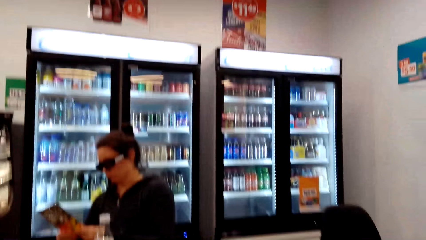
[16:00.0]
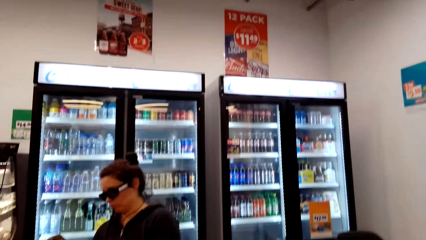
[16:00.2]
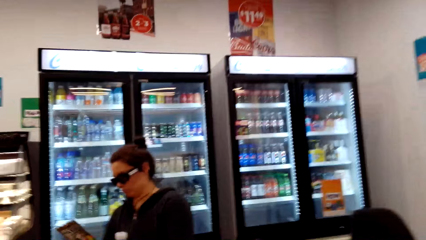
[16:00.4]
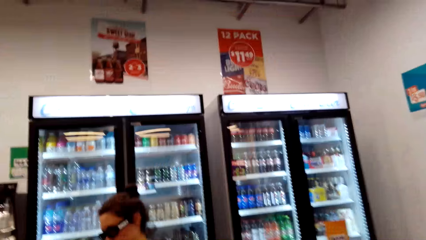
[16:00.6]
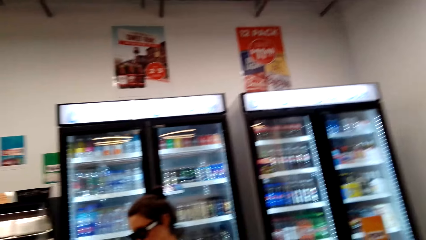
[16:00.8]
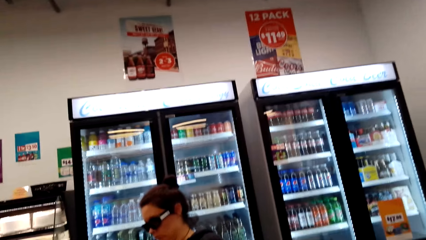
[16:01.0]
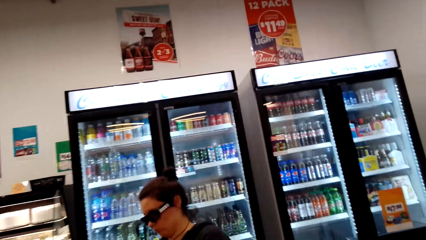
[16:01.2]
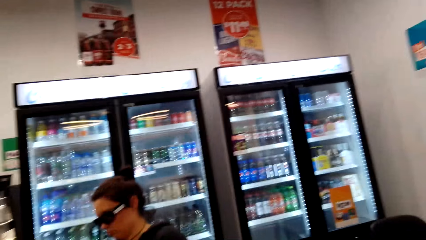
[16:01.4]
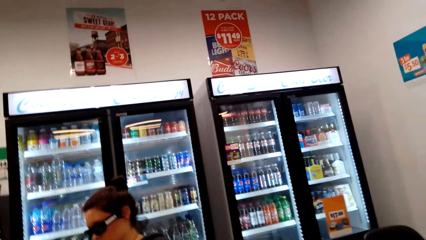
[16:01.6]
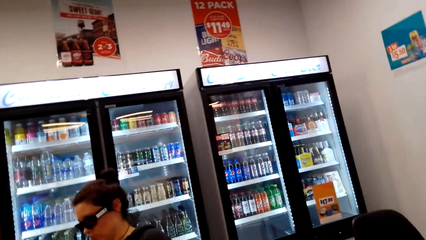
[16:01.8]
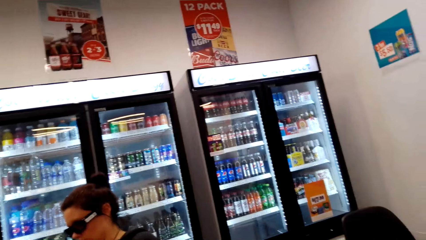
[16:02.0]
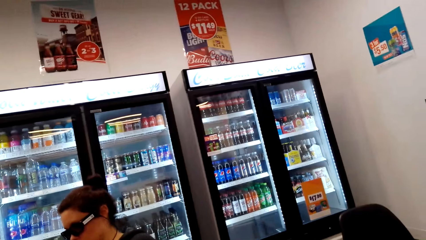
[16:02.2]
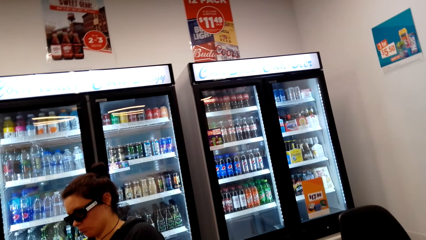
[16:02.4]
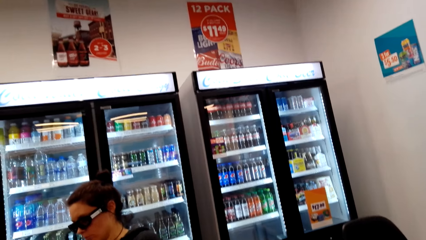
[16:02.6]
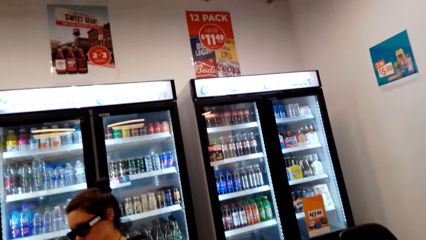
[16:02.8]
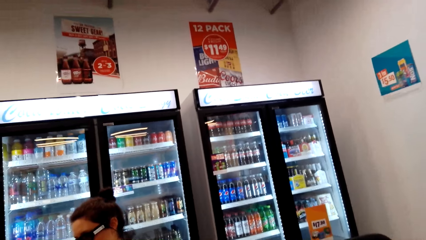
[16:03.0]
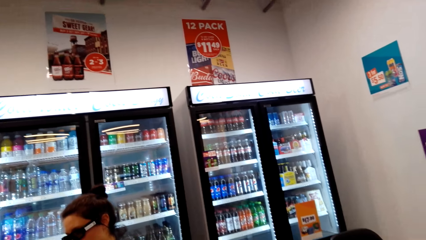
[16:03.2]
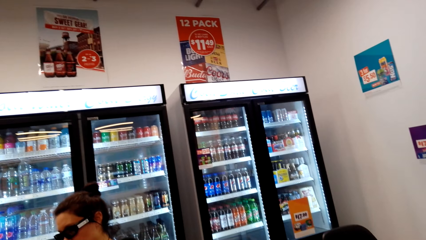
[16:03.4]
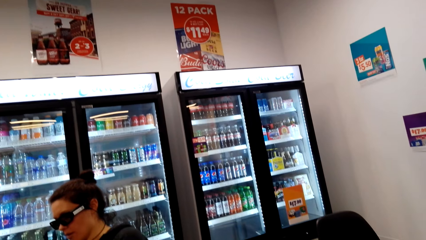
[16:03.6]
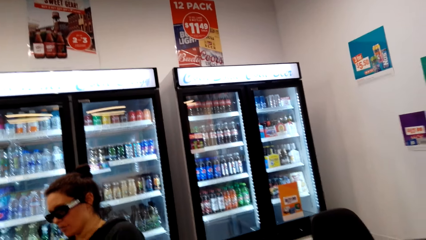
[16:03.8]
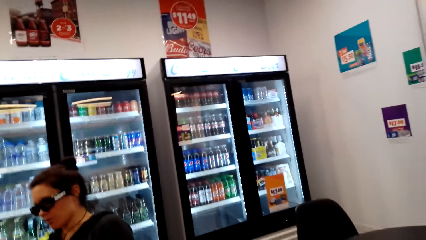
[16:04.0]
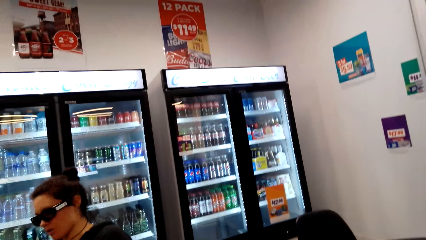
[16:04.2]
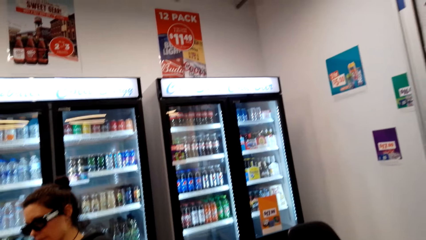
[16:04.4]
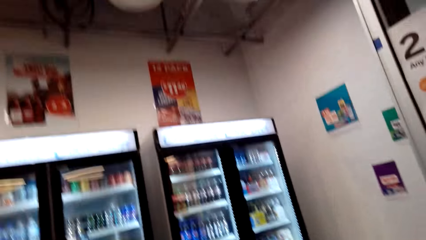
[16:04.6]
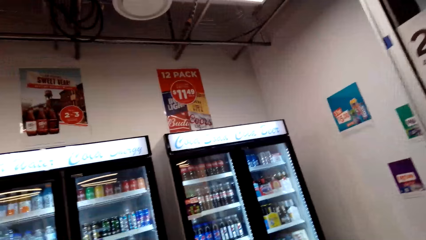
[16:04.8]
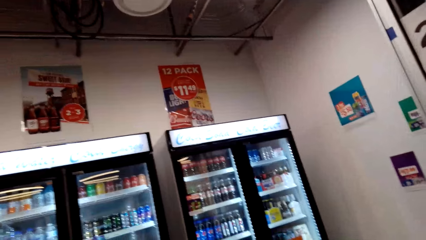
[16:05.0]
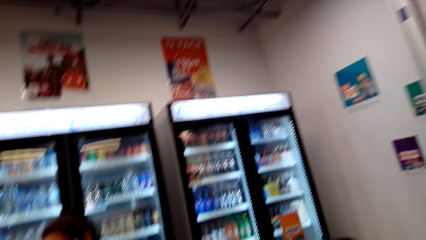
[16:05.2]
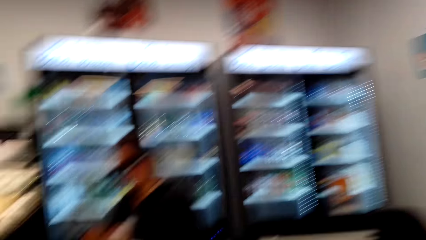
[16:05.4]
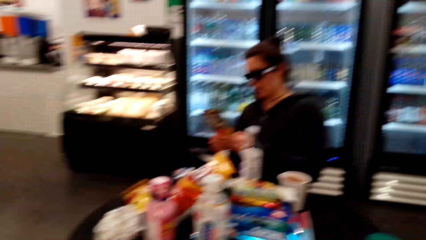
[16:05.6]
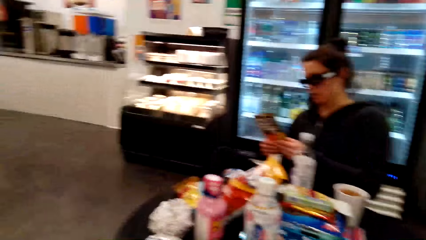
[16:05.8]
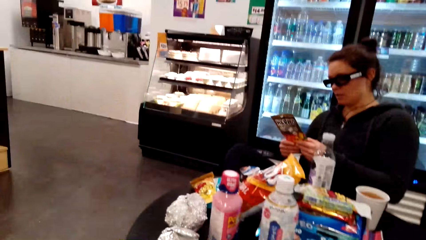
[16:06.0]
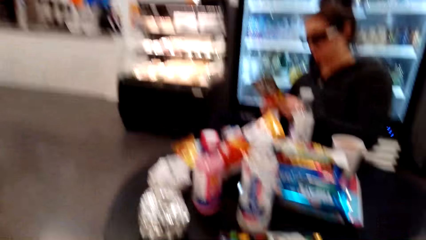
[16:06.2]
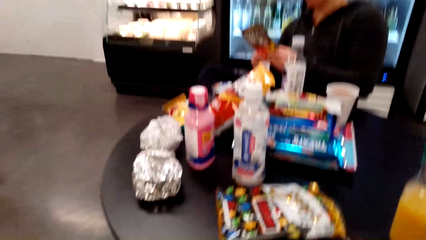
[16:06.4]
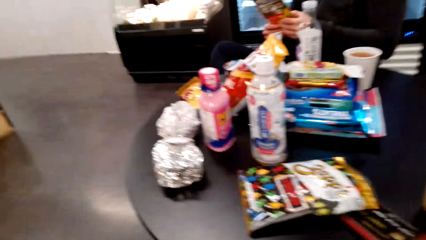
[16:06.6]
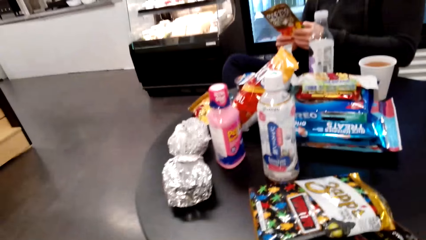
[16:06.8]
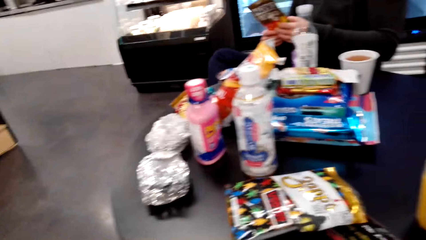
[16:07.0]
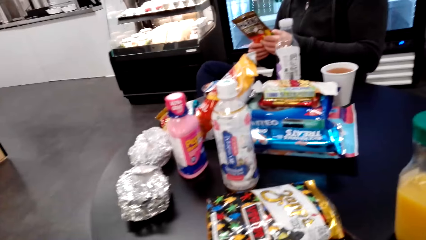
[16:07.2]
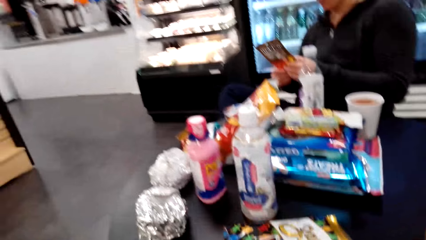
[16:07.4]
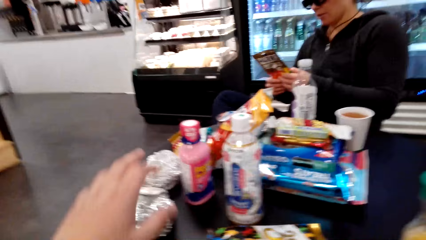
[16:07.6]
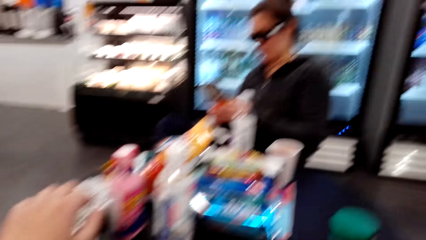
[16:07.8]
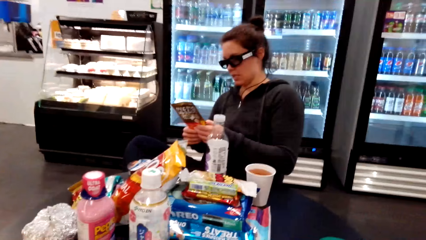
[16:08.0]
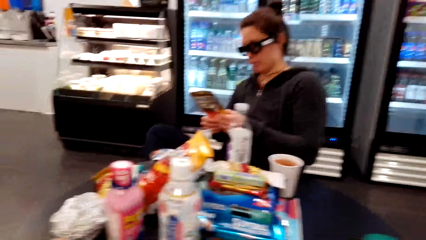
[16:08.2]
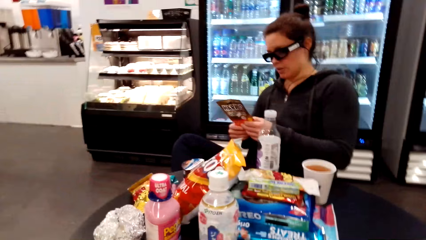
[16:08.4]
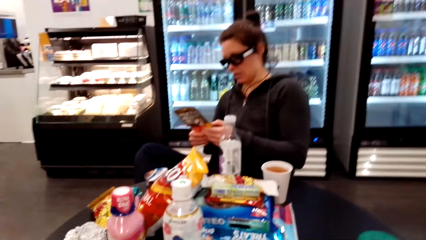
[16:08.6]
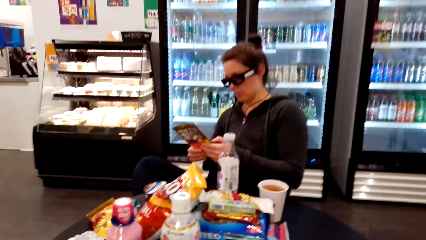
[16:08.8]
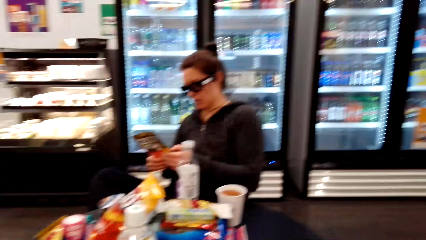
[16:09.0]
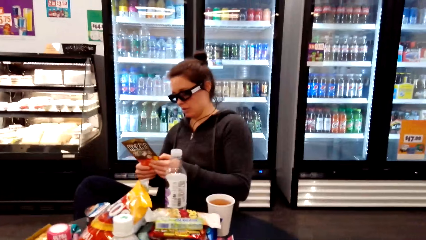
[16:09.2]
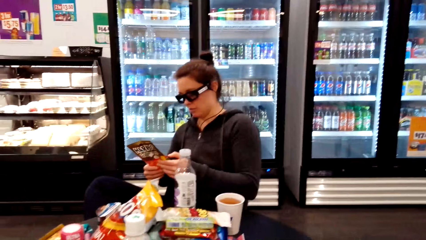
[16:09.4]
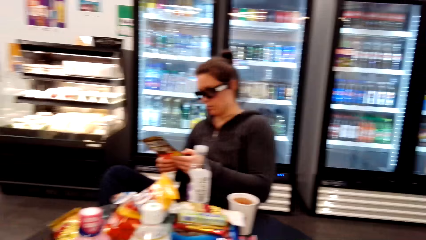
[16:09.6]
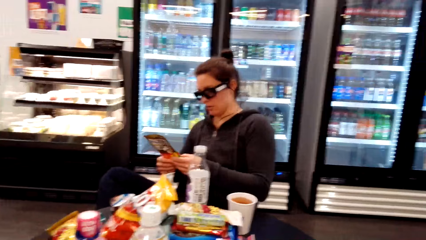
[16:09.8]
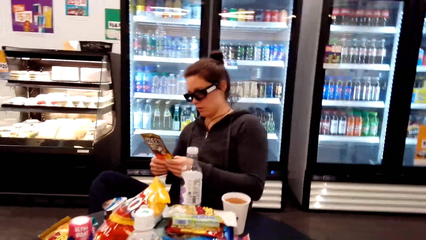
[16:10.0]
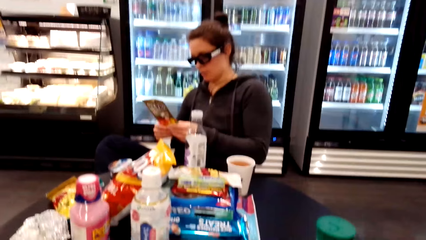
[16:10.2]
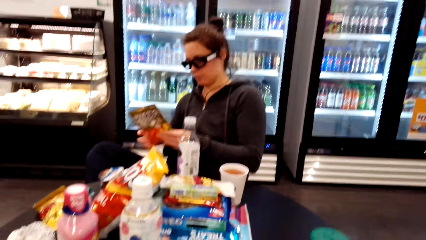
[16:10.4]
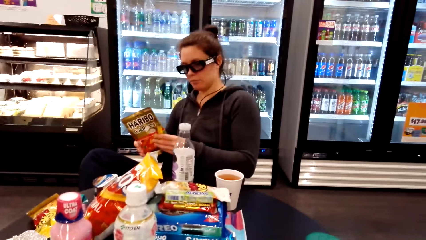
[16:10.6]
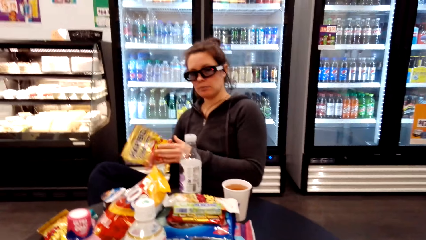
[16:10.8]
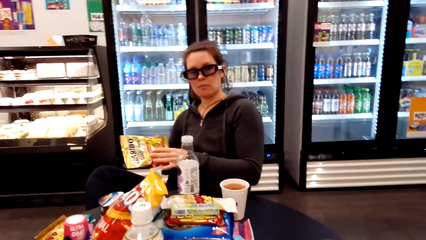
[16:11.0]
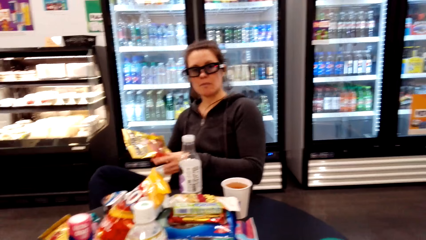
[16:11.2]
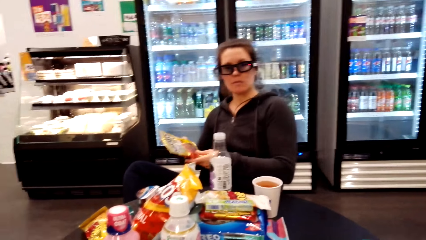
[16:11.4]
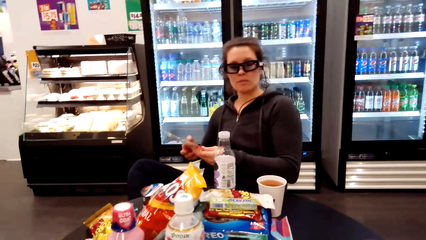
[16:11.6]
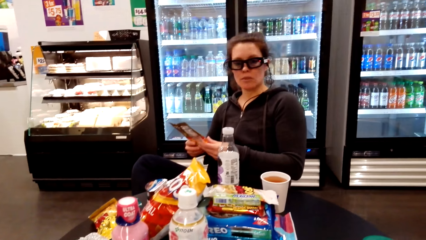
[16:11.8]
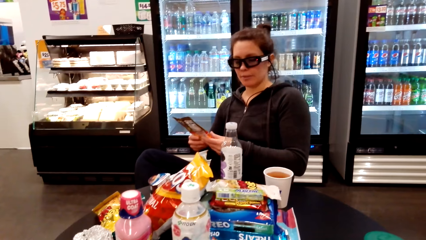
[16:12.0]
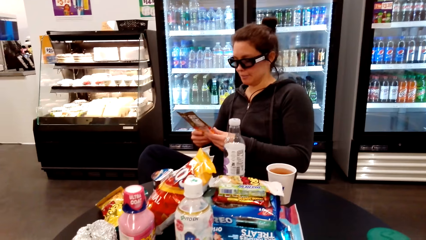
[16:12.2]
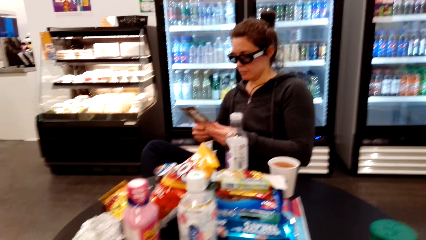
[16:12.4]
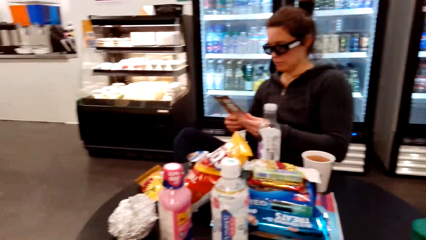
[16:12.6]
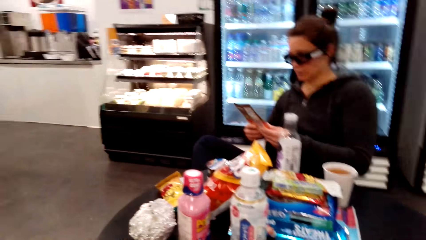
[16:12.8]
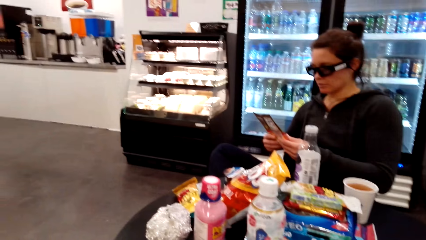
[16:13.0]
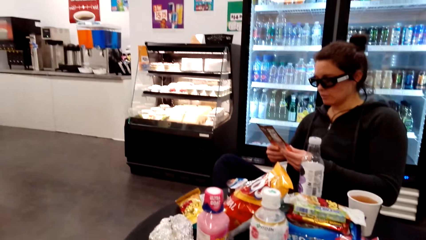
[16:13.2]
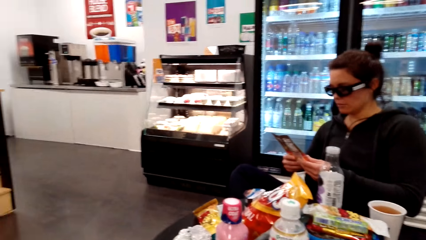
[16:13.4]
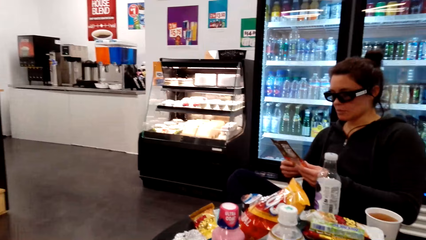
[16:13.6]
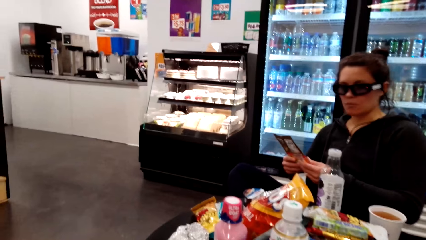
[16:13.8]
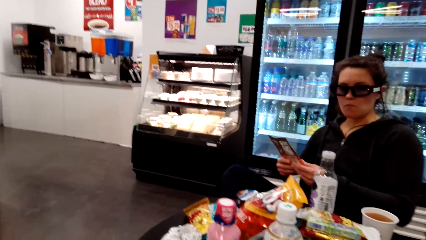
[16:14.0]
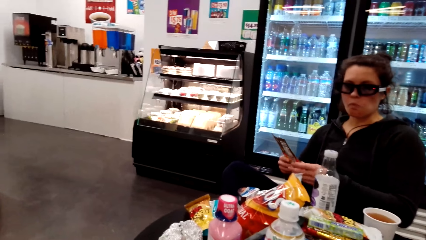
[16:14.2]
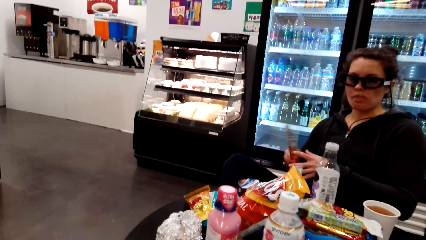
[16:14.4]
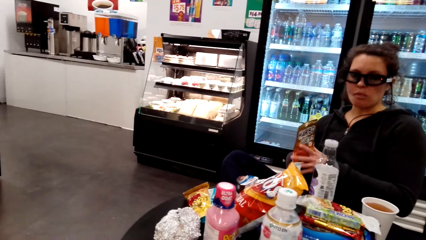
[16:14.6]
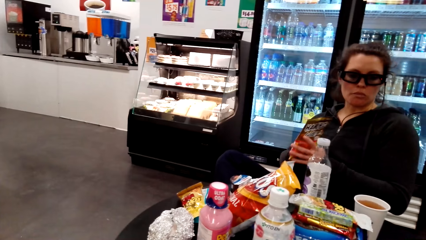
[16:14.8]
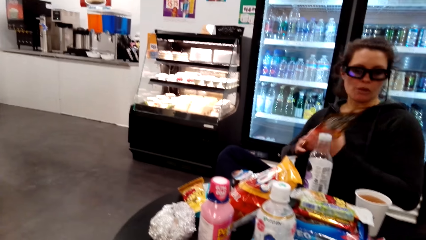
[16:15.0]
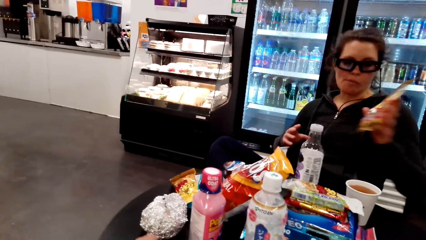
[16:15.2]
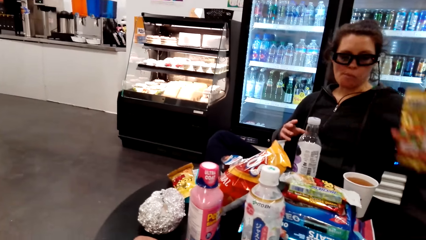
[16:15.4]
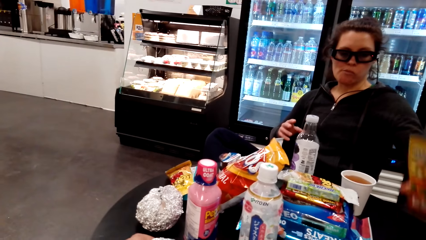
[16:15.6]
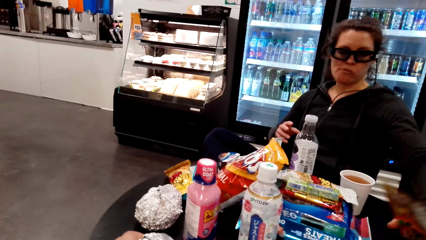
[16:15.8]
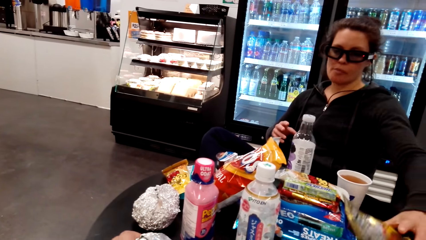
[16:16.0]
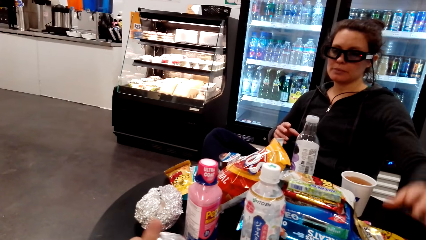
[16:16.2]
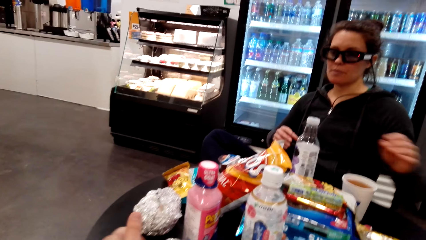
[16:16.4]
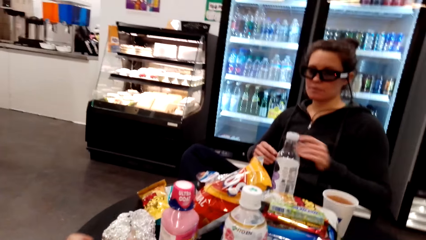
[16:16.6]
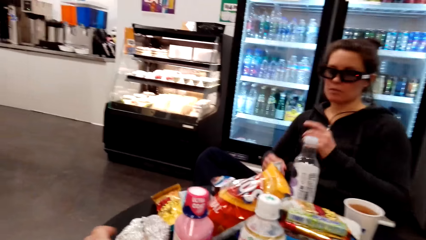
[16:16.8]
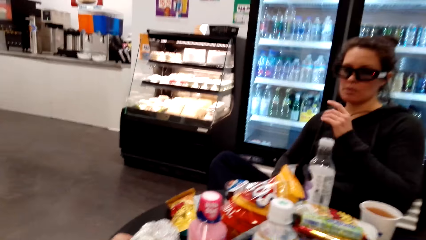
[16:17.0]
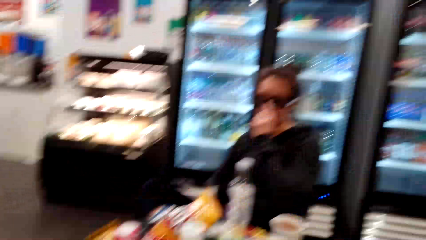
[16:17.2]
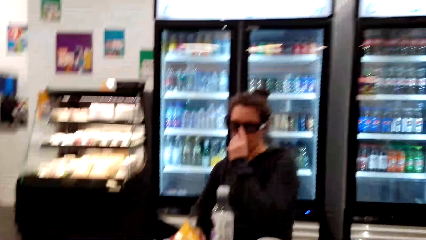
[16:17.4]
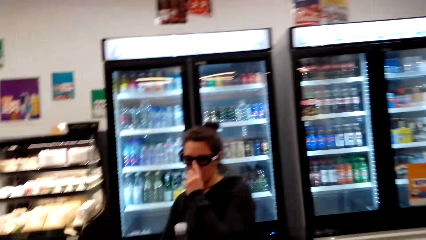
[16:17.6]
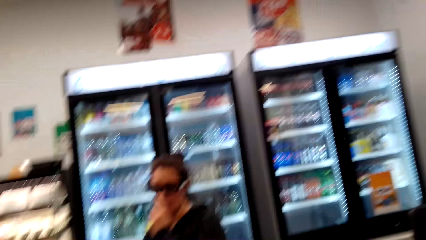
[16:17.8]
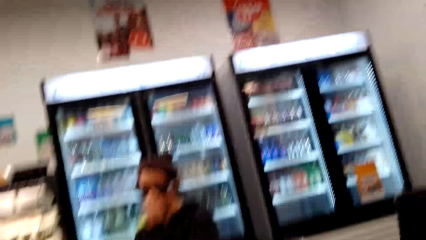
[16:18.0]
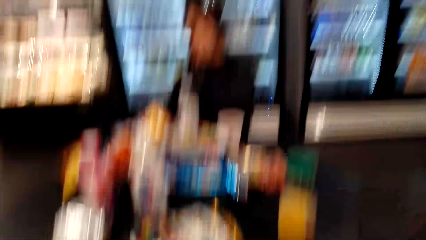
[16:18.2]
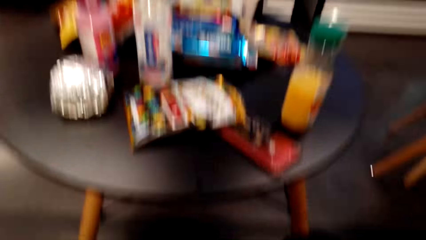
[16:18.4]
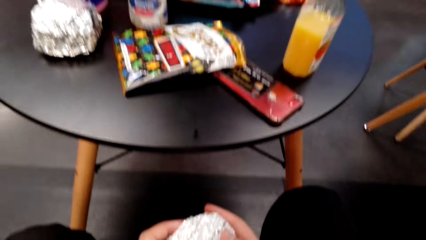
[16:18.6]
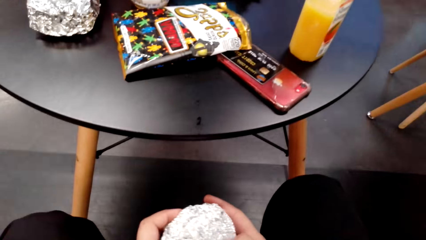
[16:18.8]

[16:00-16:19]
A woman turns the polythene paper. The woman puts the polythene paper on the table. The woman holds the glasses.
